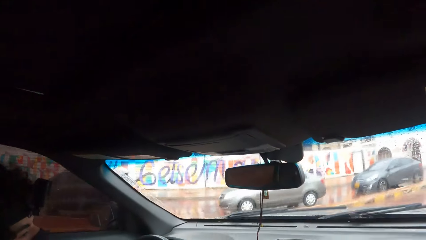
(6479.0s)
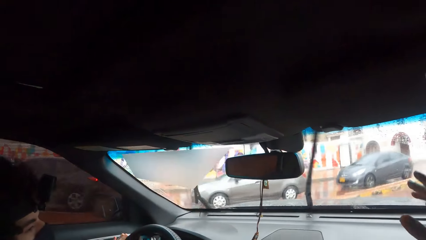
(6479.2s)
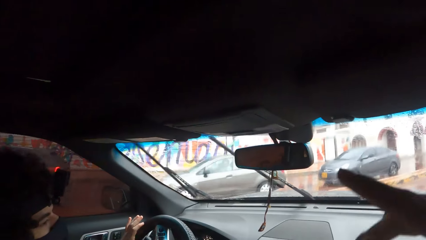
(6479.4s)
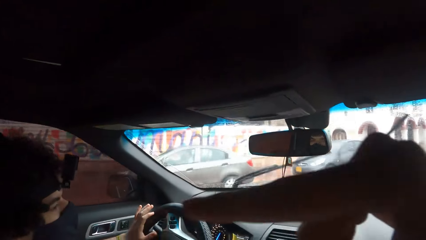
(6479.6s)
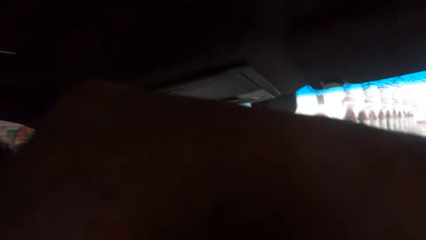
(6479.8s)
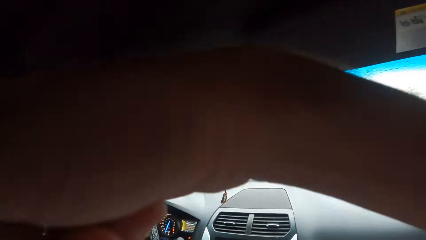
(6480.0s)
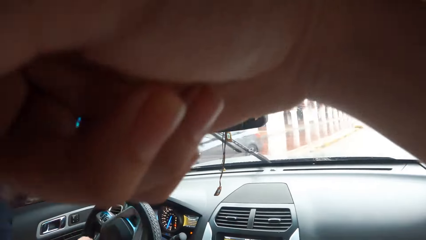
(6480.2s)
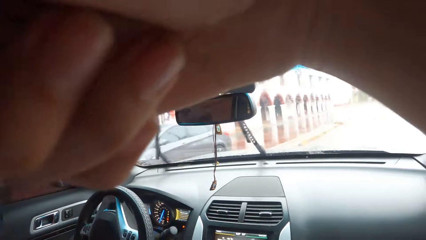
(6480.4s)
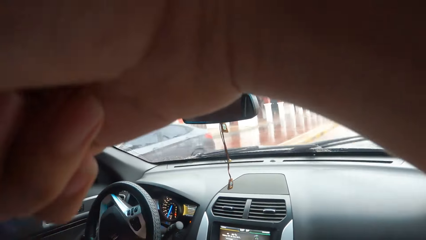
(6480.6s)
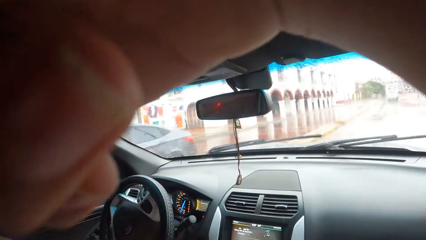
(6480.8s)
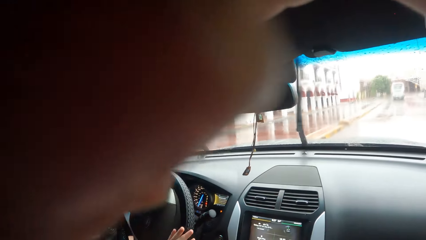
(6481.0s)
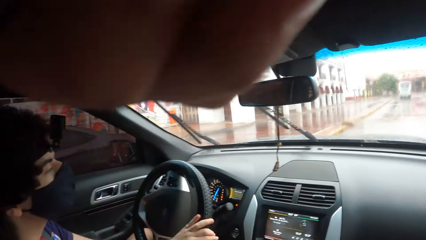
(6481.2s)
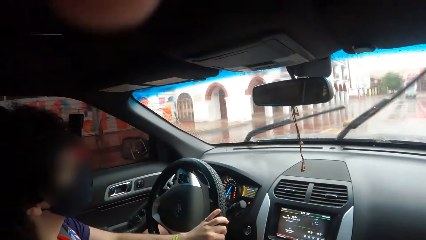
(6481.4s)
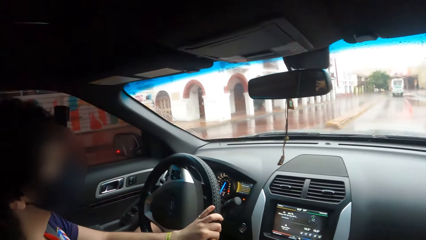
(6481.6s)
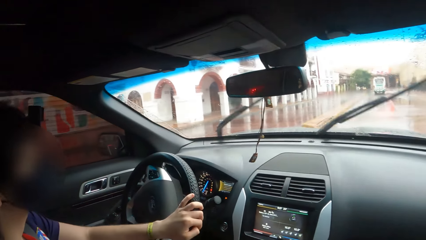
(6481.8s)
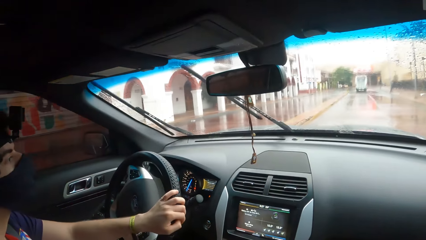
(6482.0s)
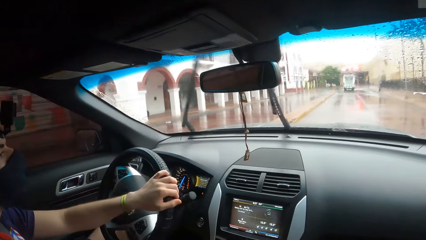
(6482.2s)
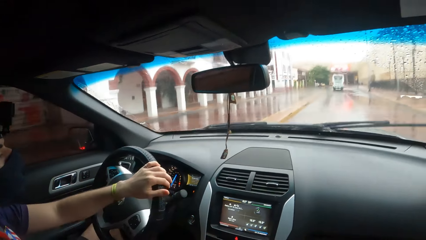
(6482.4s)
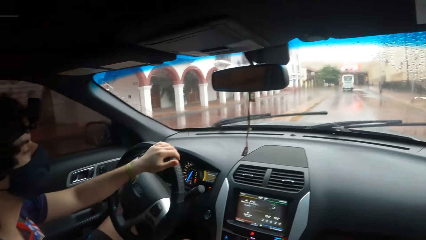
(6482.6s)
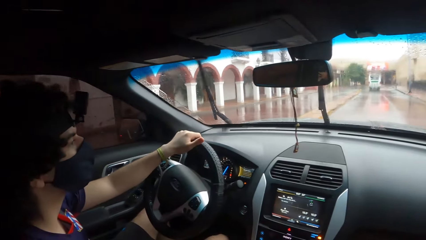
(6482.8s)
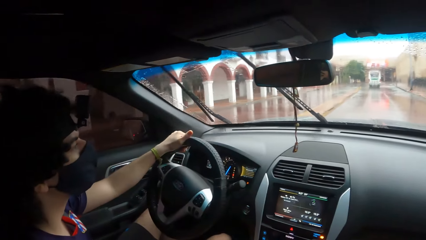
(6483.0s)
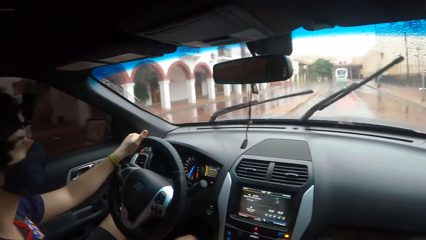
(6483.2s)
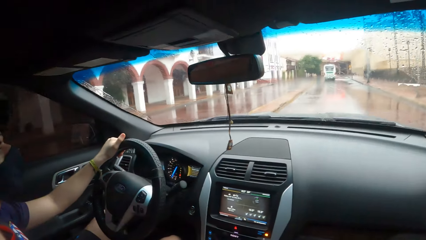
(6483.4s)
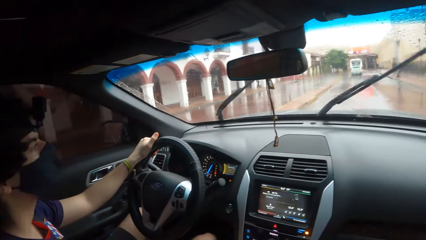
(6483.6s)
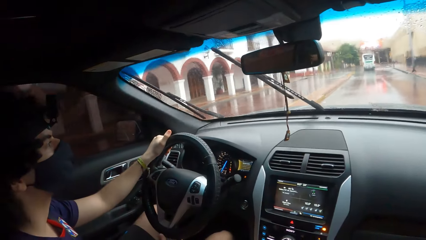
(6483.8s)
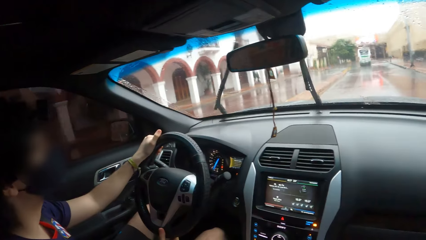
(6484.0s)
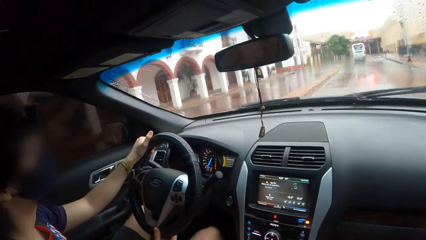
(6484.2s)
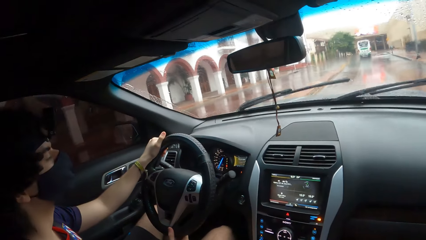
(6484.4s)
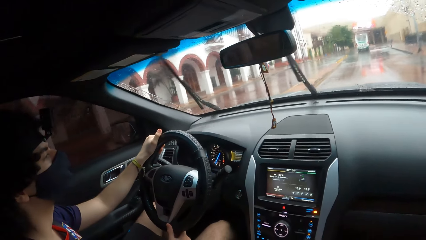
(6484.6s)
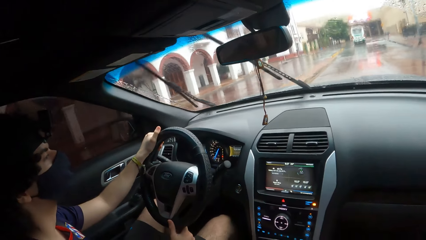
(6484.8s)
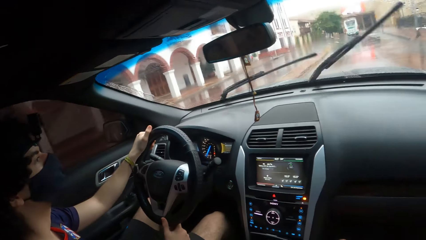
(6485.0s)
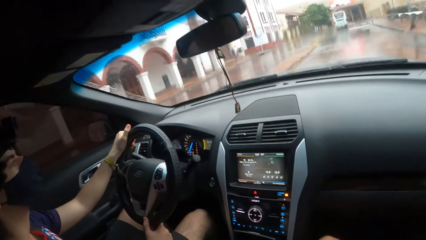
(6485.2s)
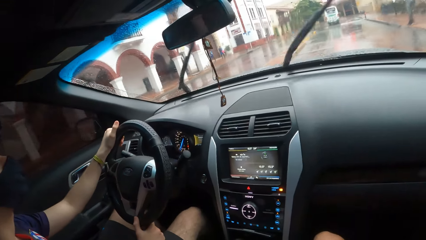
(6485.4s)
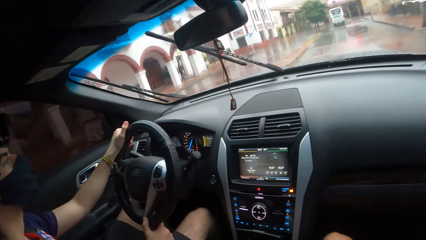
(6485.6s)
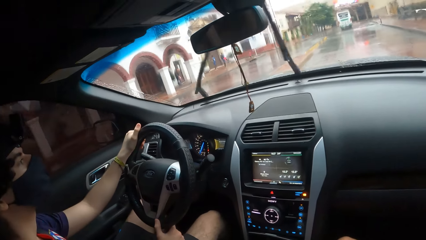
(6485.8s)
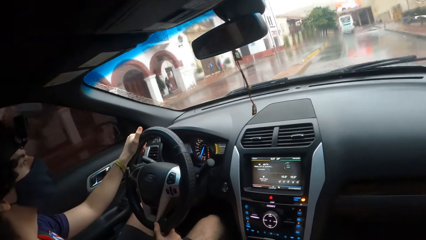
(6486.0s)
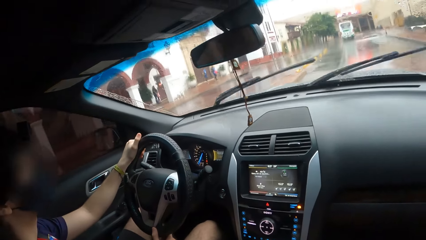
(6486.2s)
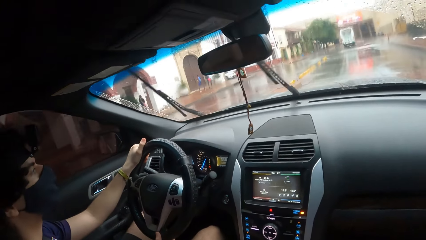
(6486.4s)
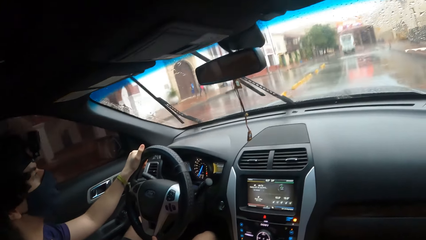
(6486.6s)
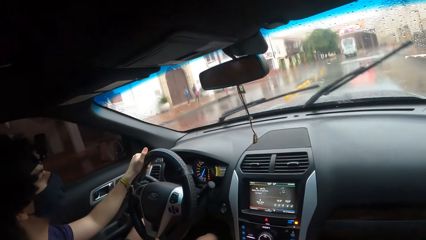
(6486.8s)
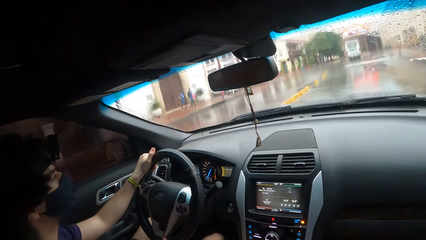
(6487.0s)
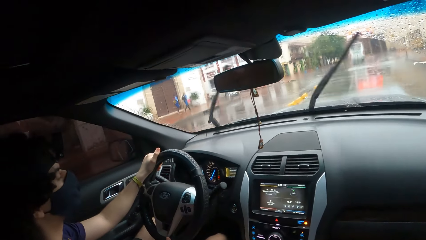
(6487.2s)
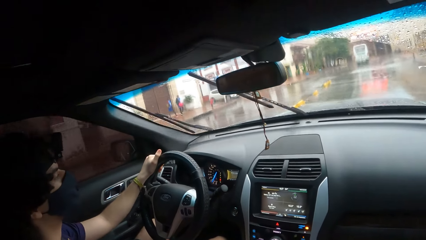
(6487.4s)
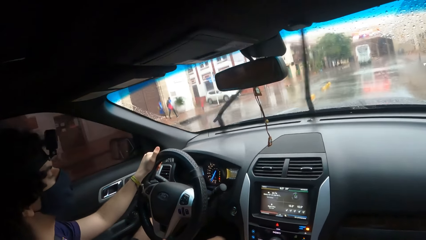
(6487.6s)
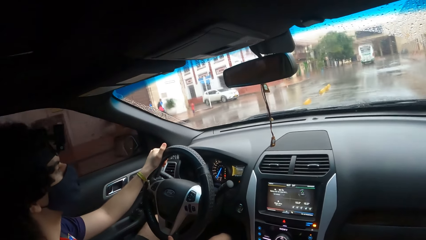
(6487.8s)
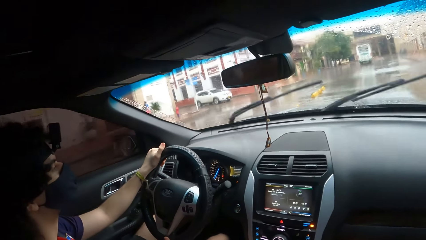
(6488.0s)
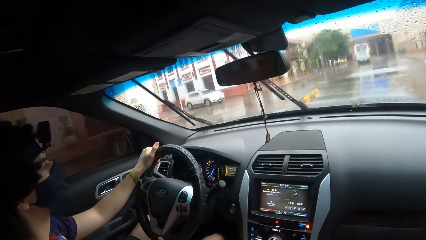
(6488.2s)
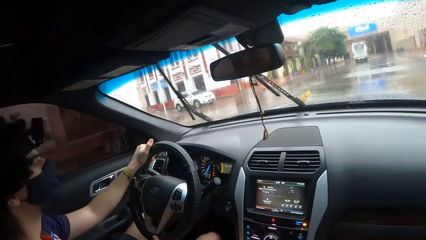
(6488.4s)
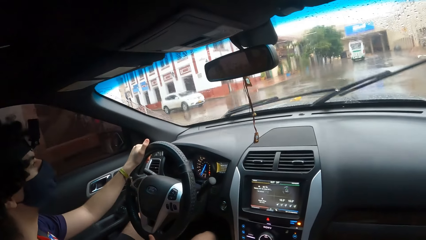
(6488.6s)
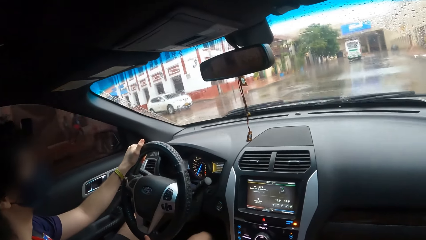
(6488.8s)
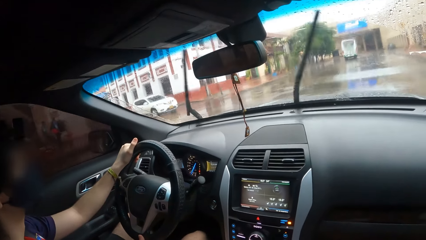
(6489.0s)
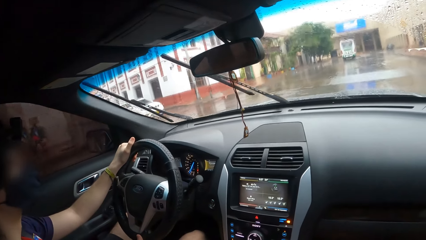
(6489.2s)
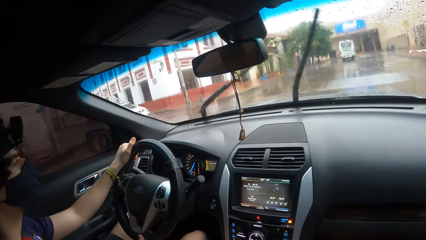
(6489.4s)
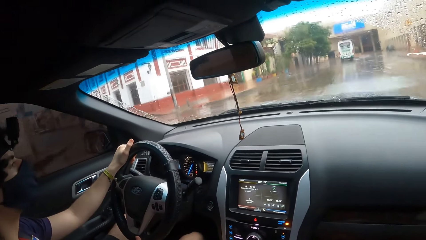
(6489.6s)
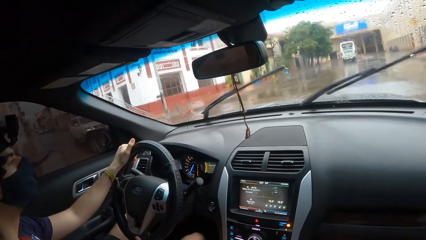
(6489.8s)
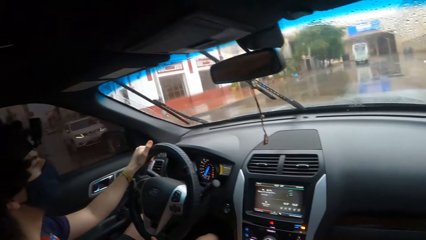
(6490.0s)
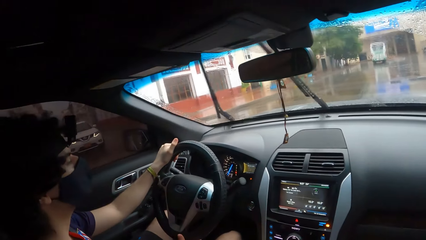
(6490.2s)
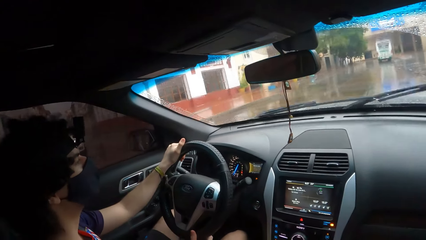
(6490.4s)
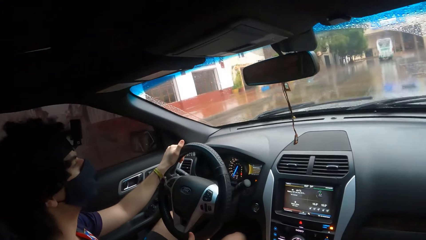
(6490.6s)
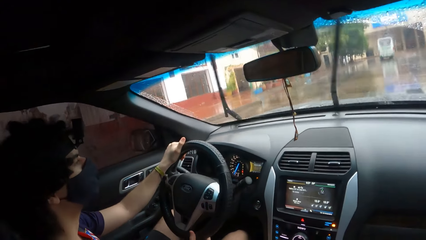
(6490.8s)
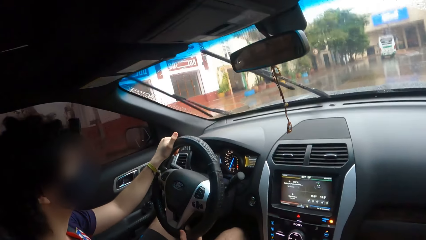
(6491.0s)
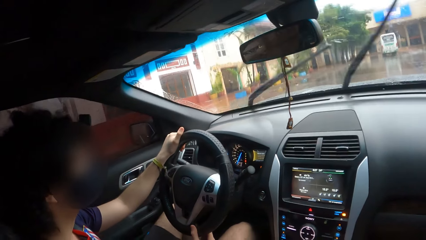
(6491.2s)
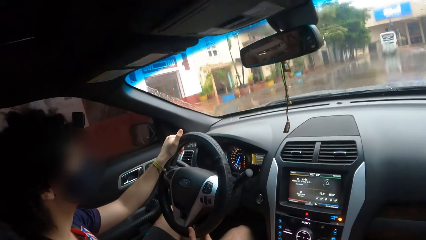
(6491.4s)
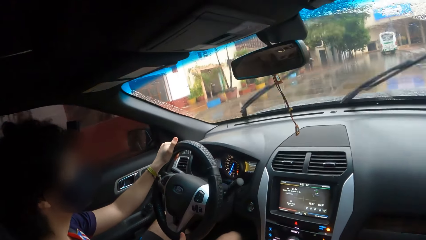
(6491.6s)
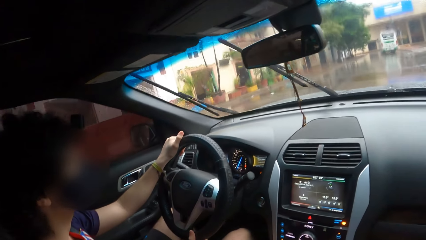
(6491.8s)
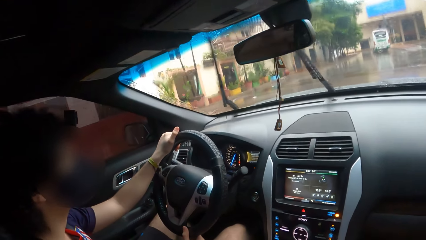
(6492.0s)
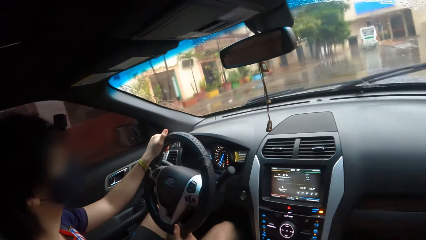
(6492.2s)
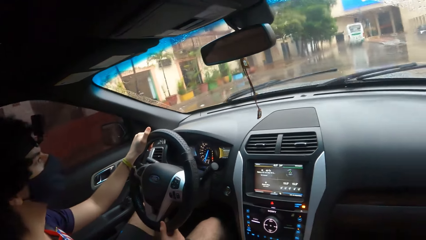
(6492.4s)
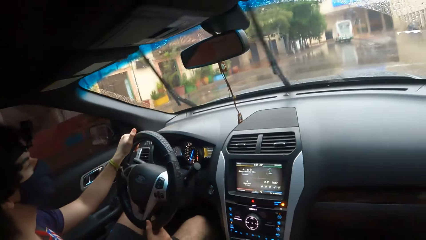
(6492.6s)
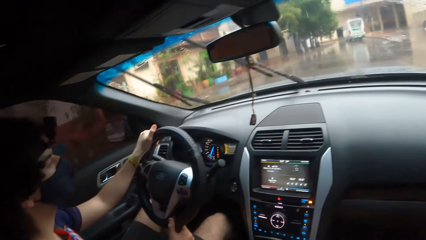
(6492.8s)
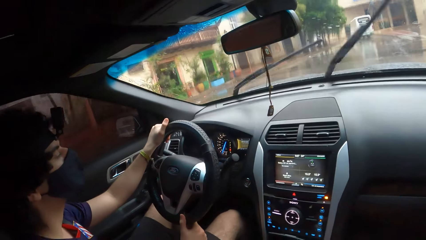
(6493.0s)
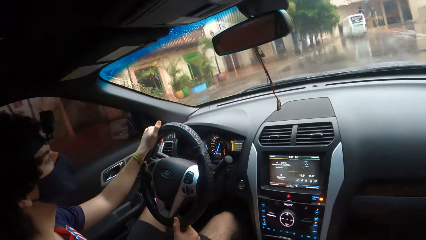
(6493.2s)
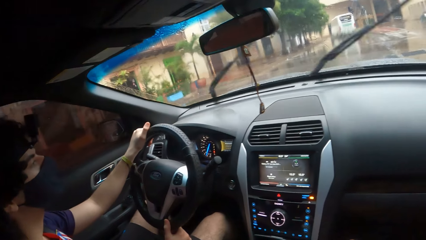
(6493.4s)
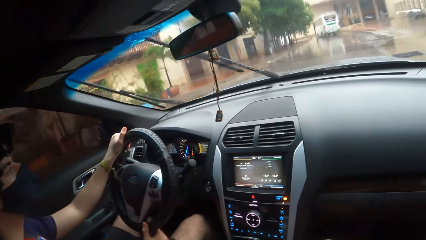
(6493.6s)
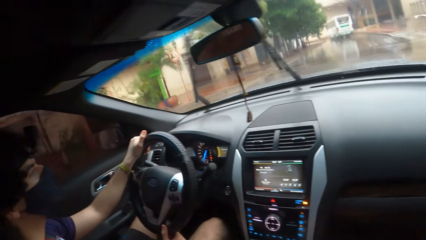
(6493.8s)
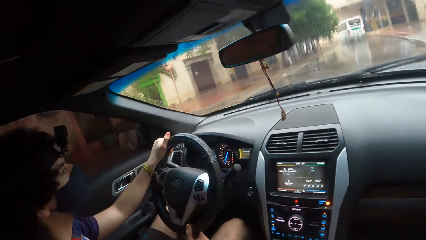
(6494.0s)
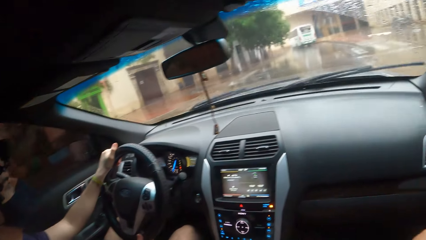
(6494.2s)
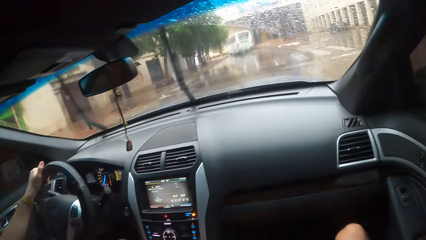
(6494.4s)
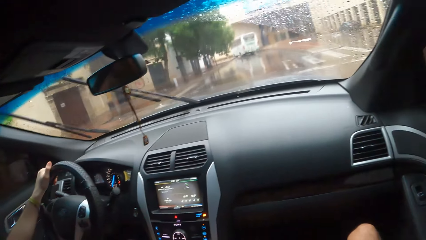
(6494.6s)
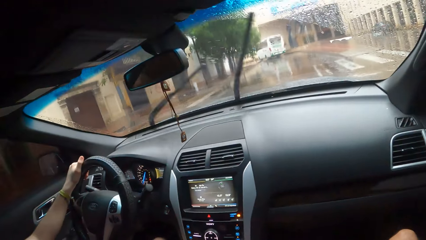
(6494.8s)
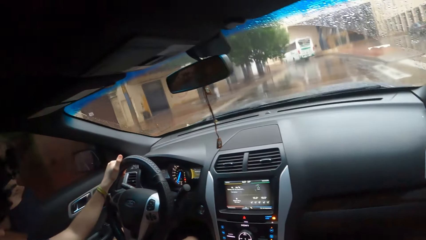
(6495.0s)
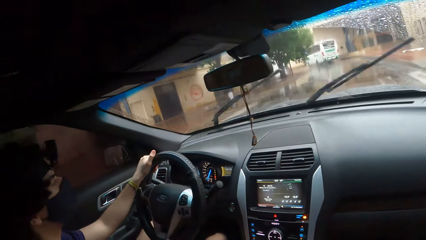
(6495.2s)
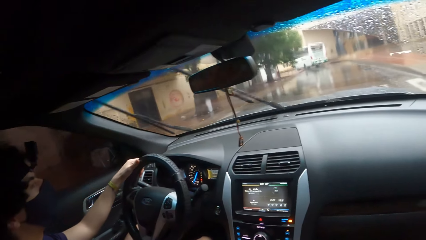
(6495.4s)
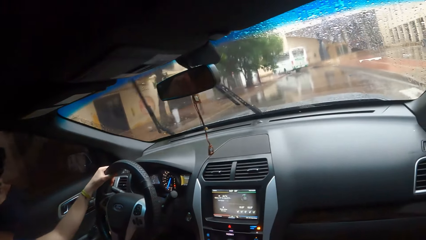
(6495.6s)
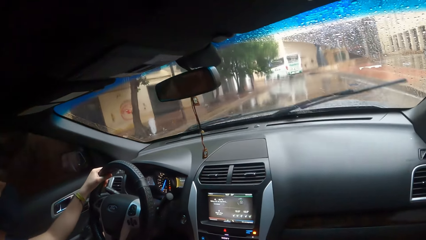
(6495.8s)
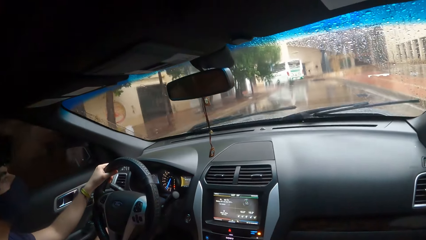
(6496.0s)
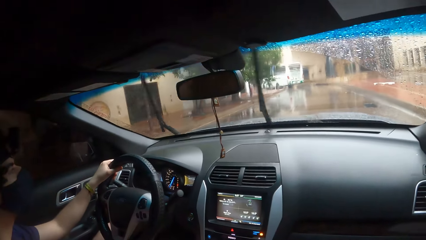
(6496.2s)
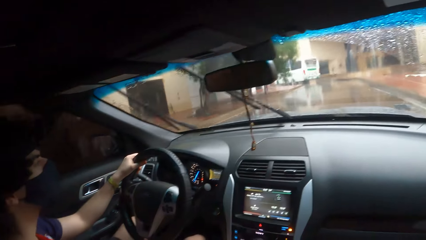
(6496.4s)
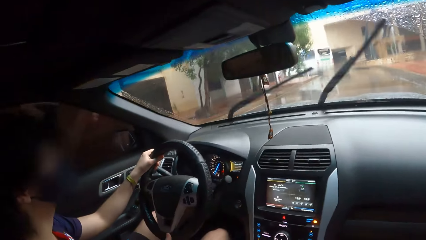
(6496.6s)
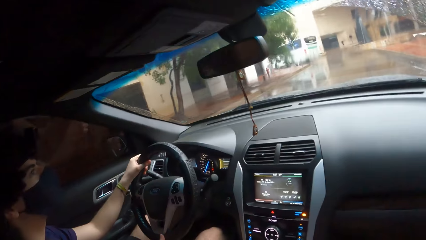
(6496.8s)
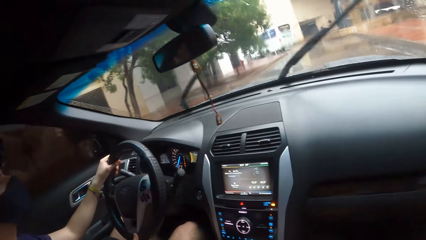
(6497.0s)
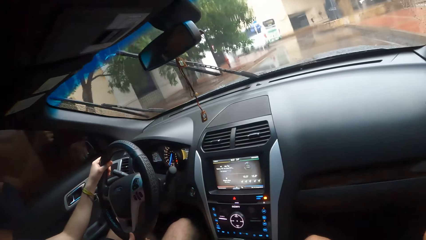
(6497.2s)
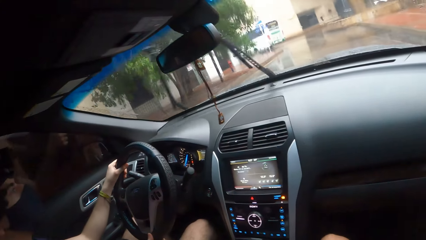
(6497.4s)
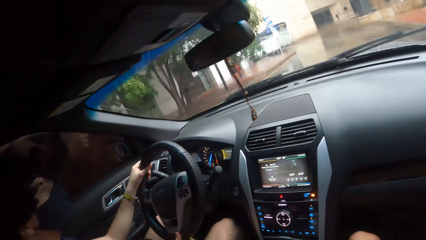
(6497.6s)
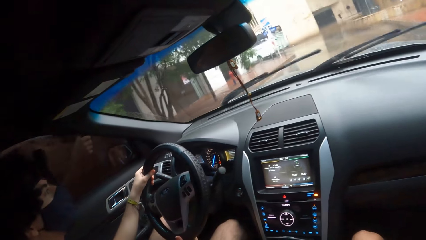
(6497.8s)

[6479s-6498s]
The camera wearer points outside the car. They lift up the hands. A man drives a car on the road.
